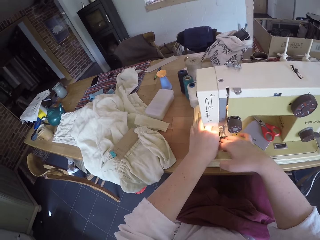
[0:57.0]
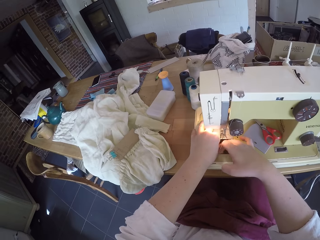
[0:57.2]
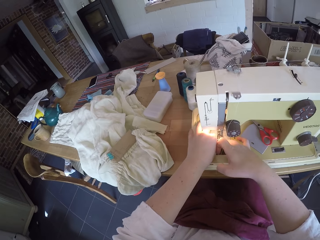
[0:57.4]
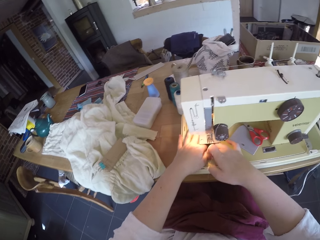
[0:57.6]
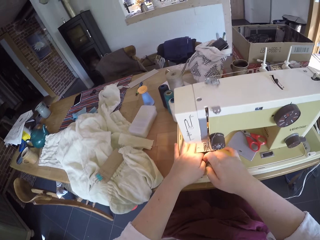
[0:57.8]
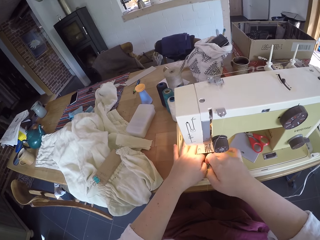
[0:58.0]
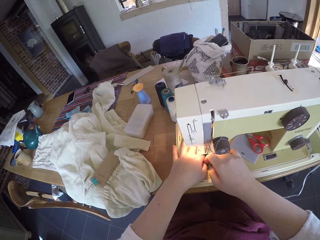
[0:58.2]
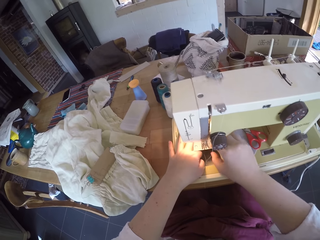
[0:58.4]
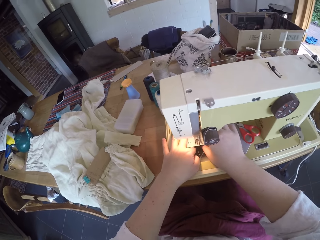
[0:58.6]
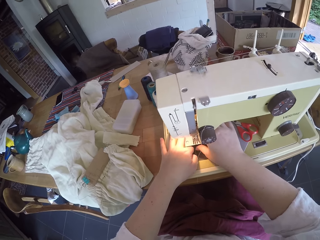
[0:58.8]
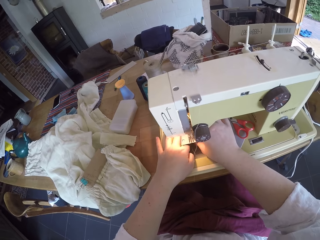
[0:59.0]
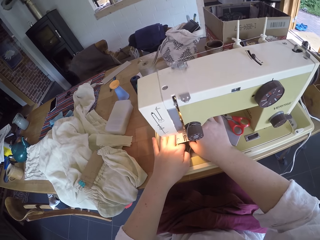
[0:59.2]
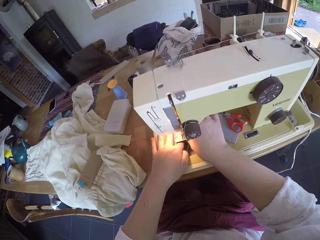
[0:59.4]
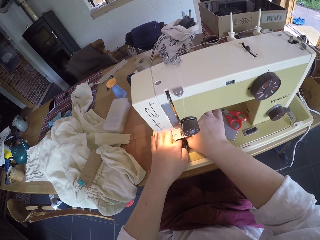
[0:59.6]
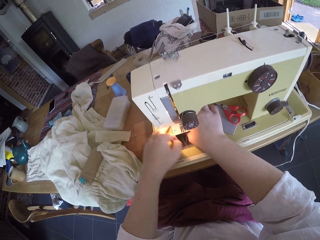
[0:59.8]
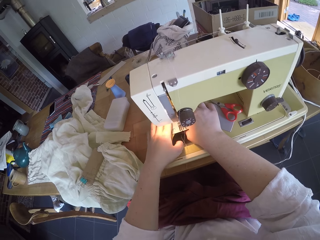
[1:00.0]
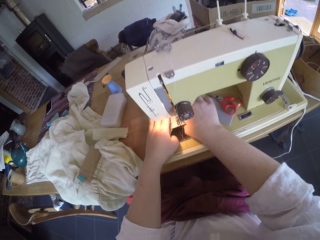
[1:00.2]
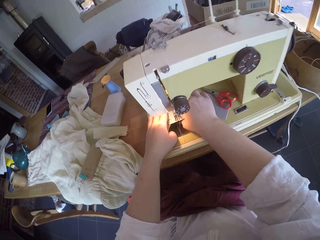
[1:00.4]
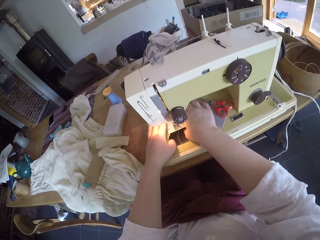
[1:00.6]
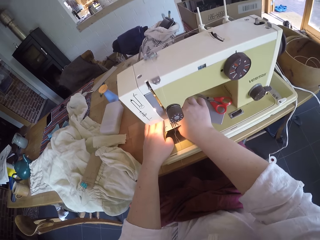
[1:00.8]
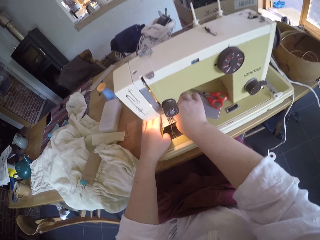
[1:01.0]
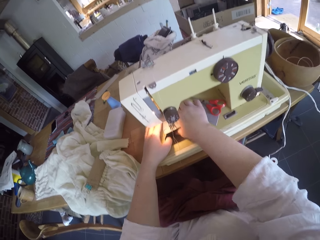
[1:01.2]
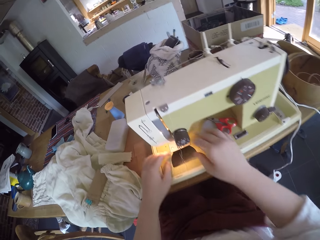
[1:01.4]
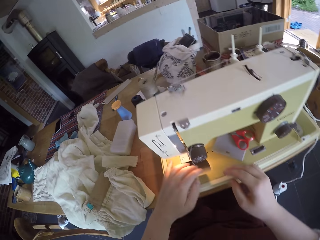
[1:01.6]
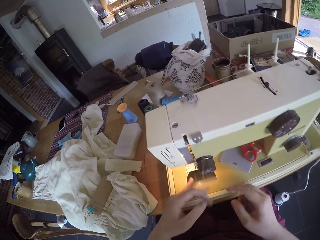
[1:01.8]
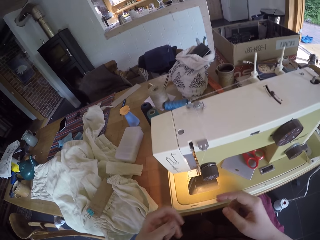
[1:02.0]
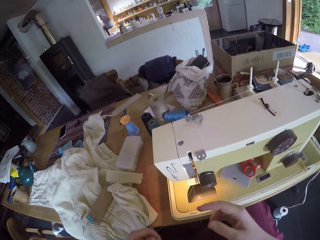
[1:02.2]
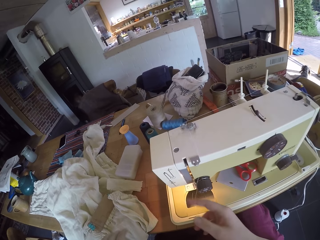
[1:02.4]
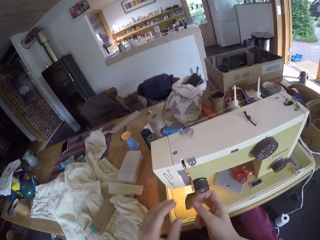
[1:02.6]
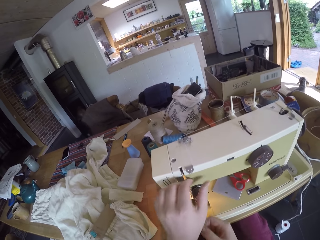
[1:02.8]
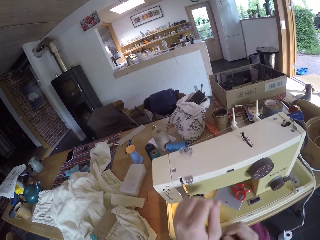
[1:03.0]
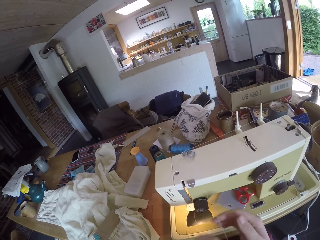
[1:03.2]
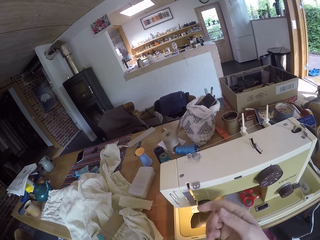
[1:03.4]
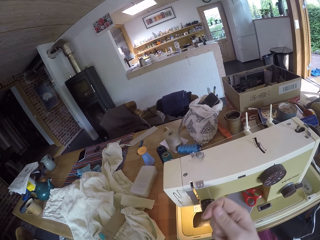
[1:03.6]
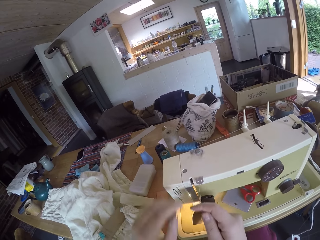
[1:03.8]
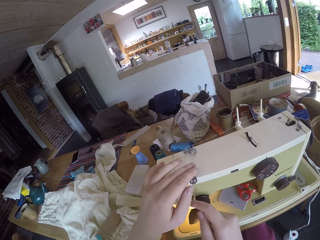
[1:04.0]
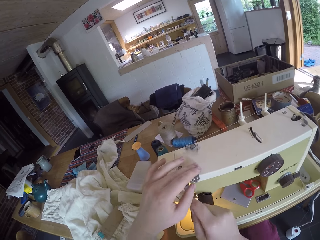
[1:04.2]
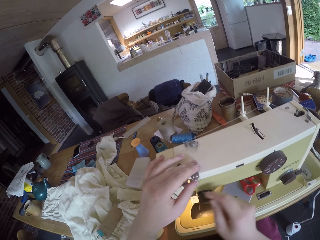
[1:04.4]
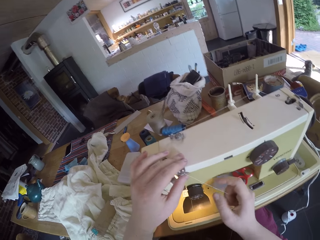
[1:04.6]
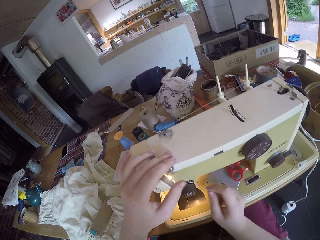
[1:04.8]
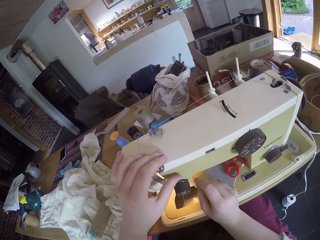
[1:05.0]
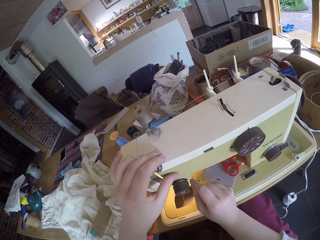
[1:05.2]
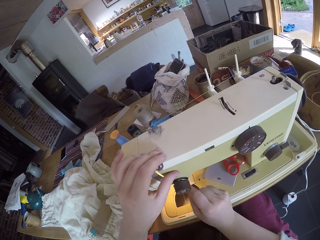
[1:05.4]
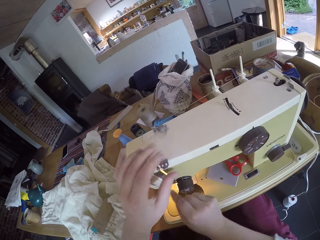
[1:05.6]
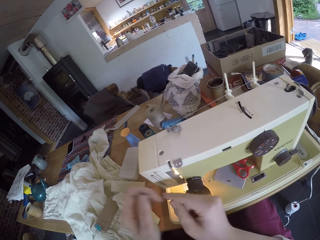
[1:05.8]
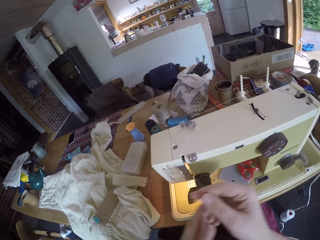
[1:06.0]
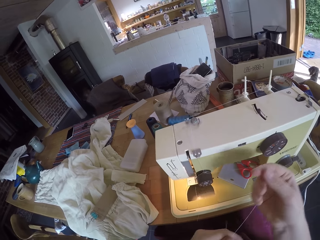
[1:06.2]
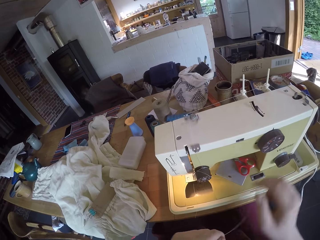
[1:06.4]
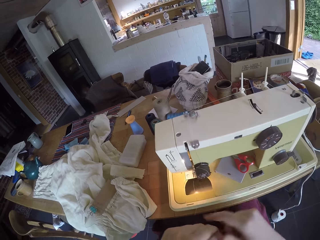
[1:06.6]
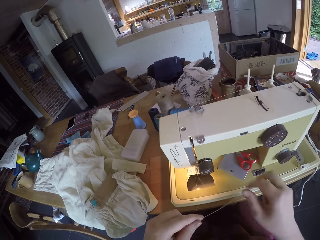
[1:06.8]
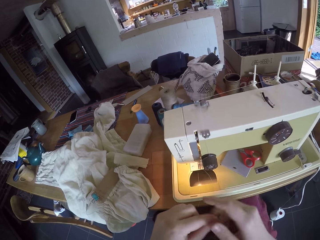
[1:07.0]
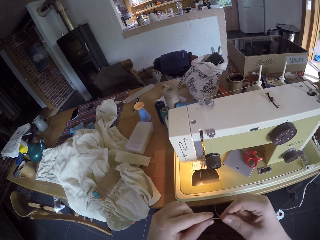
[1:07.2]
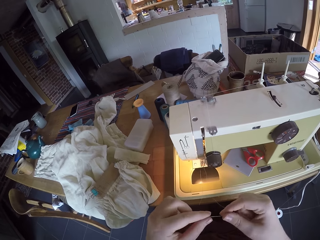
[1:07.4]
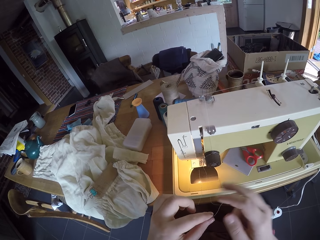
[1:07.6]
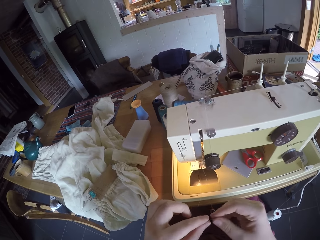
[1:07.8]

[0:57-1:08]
The camera wearer pulls the sewing thread. They attach the thread to the thread guide. They attach the thread to the thread guide again.

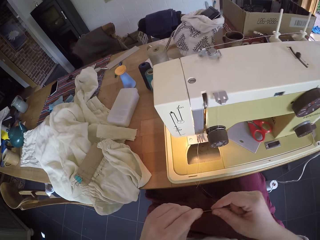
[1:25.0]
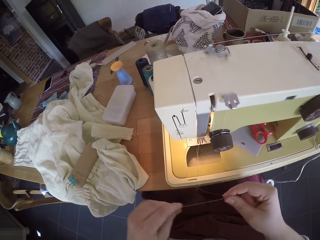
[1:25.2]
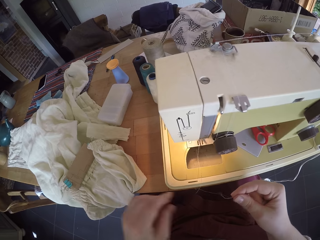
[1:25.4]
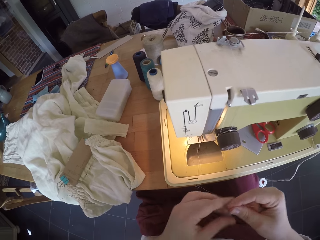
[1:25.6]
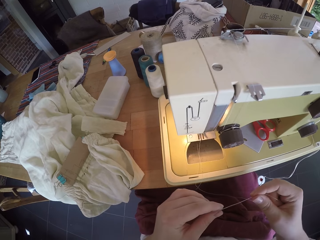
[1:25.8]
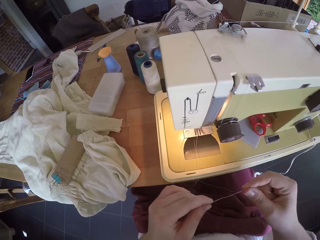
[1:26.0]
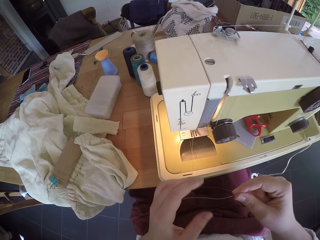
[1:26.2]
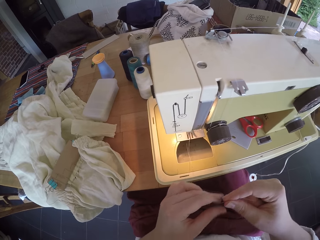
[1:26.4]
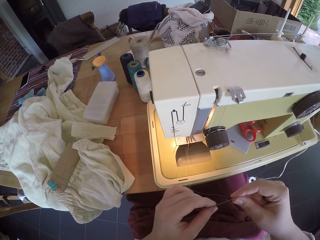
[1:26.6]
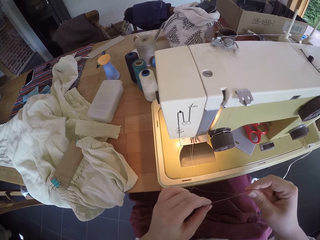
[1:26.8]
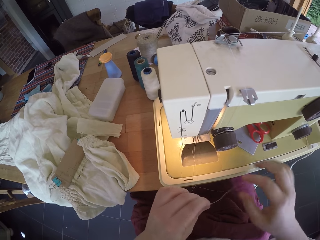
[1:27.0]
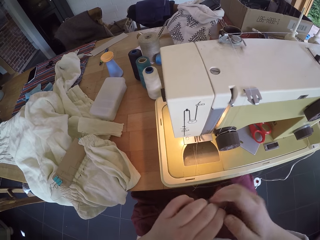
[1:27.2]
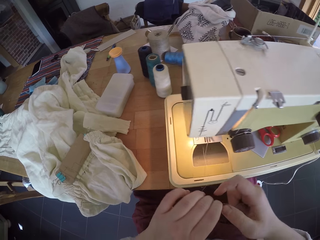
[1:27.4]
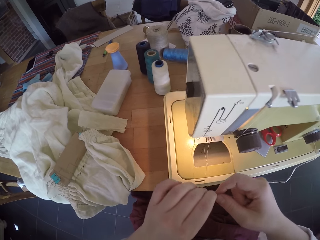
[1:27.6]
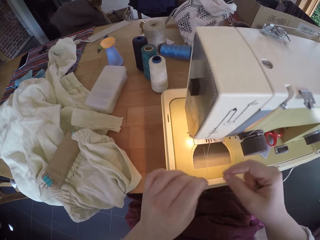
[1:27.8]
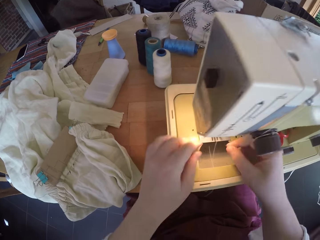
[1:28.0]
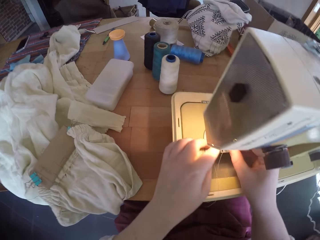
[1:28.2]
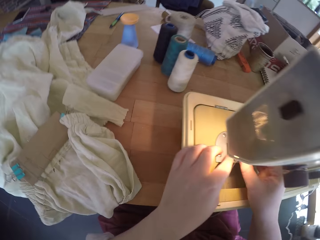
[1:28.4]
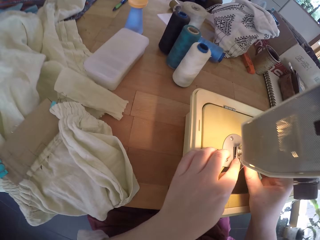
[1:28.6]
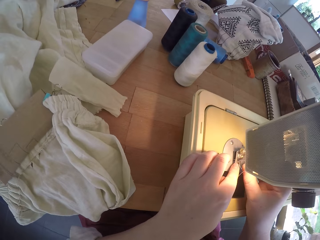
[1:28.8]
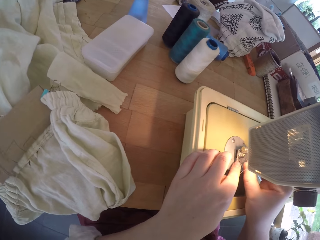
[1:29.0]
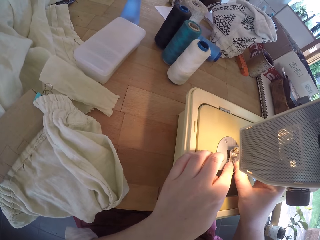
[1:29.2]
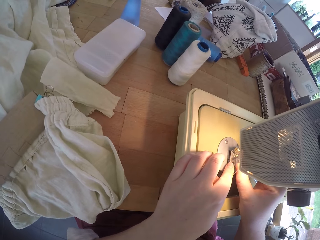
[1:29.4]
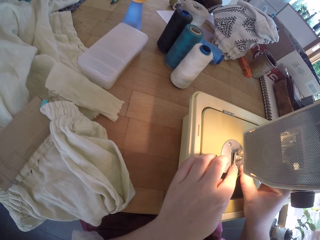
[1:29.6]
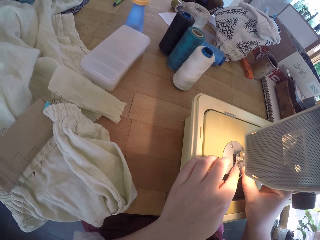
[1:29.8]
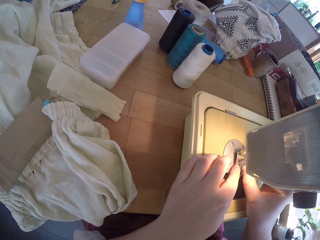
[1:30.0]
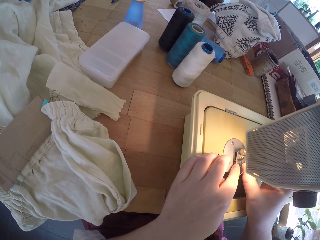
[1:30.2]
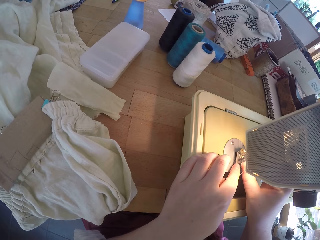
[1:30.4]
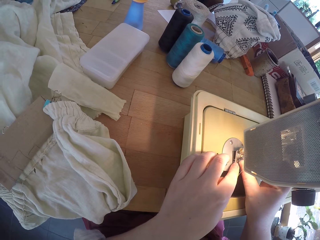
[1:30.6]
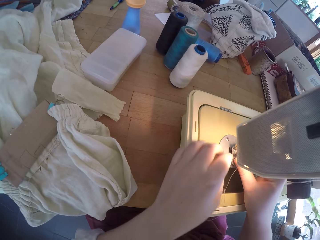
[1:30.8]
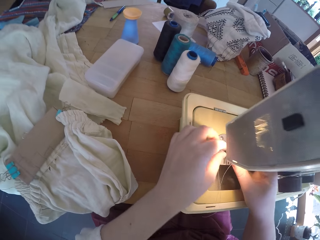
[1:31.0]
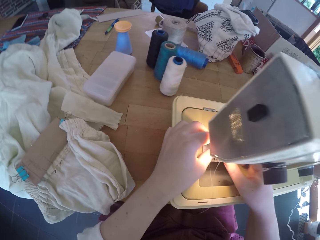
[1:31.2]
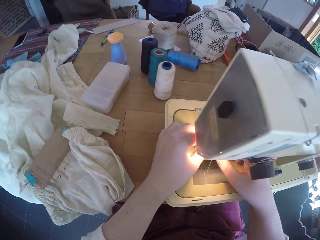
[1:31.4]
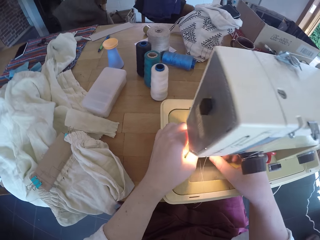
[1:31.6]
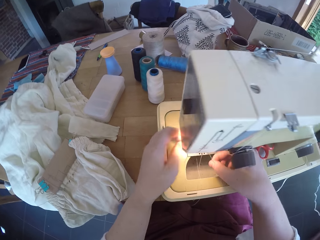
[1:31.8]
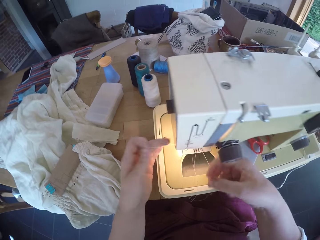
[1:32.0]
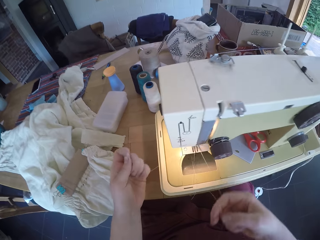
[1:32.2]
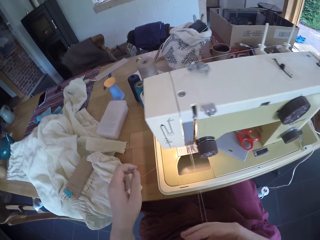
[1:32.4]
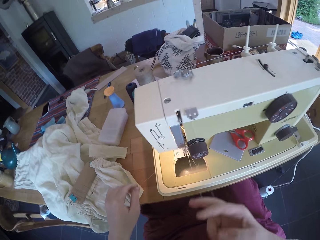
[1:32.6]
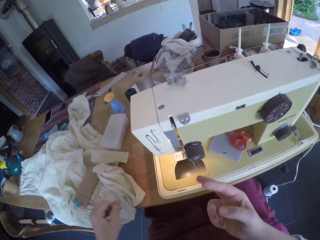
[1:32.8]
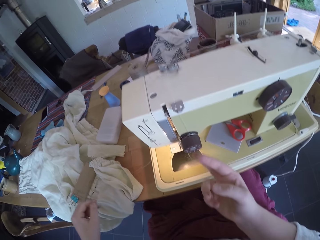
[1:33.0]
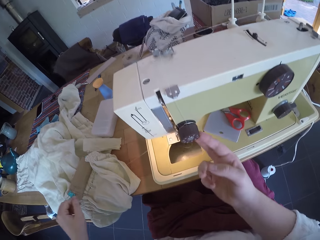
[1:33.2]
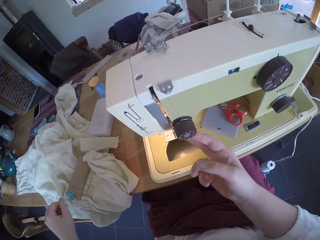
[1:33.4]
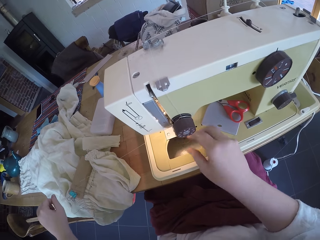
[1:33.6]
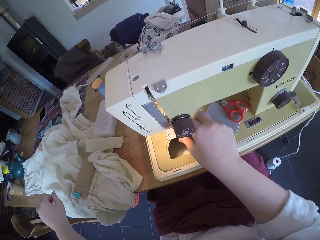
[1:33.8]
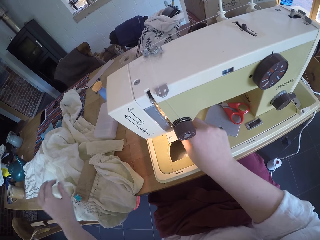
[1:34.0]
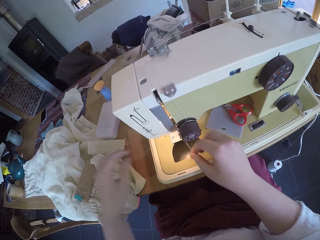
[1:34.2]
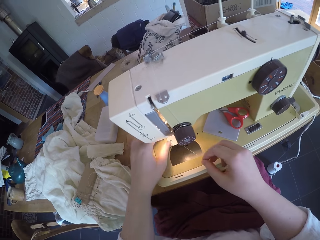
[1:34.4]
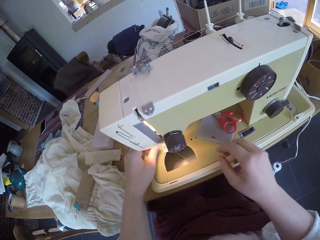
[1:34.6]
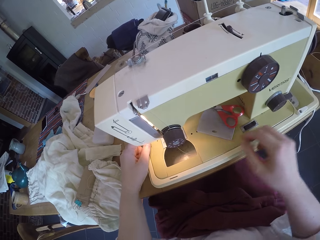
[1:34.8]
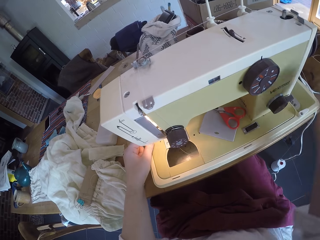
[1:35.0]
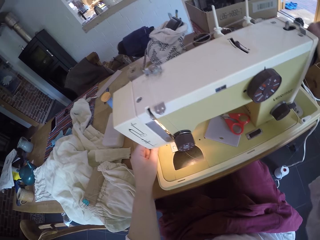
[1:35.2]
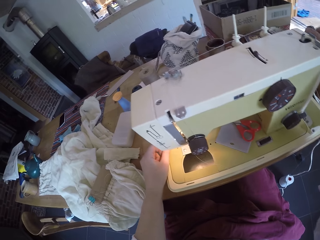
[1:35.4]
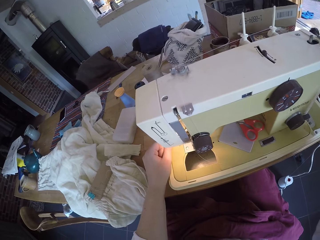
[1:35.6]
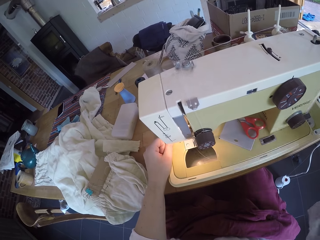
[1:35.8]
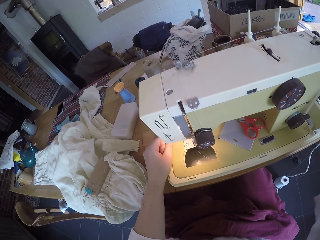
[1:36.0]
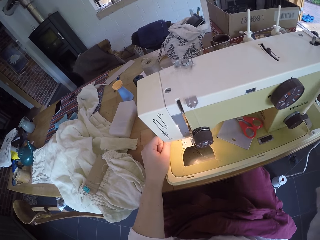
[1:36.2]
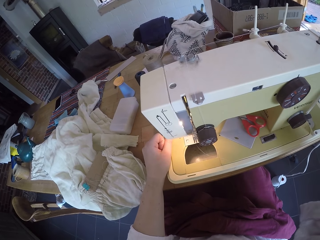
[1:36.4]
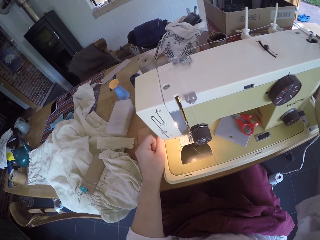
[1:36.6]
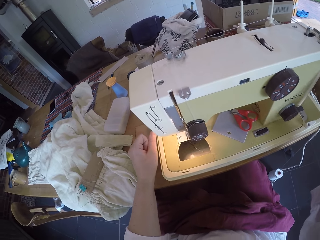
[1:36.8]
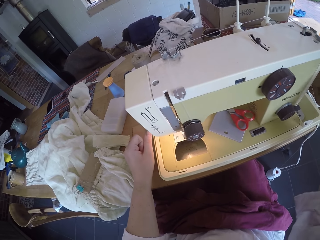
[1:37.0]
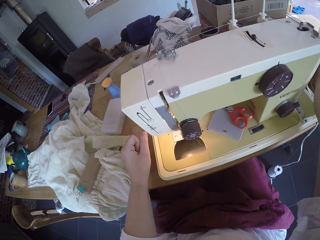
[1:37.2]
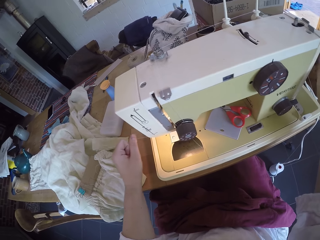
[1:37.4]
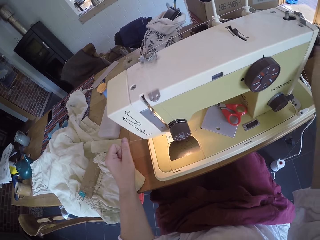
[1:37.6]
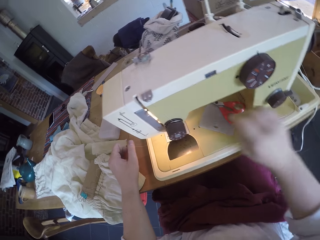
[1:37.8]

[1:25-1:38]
The camera wearer straightens the thread with her fingers. She puts the thread to the needle. She pulls the thread with her hand. She moves the balance wheel with her hand.
